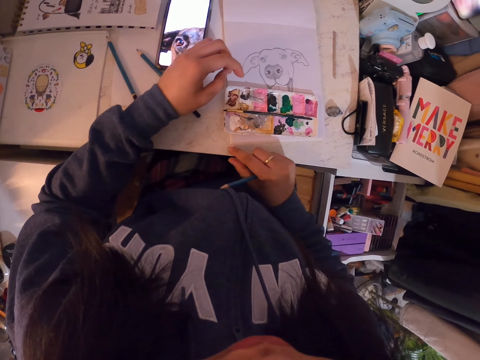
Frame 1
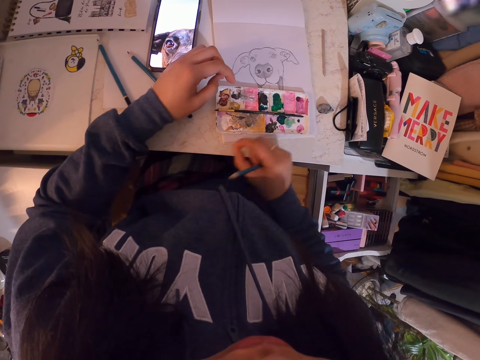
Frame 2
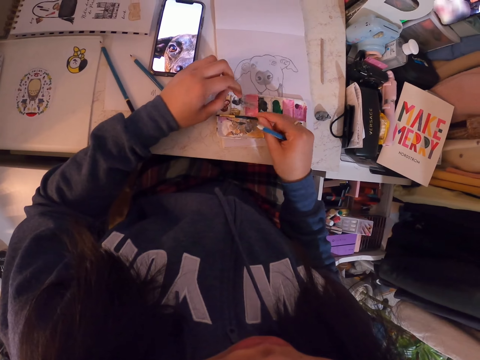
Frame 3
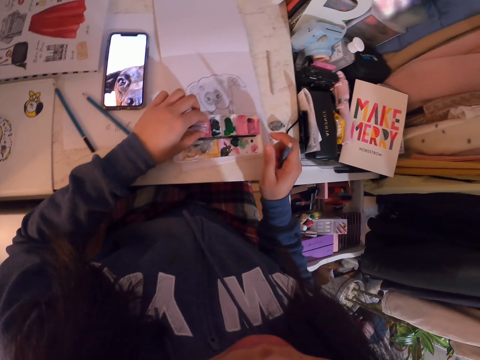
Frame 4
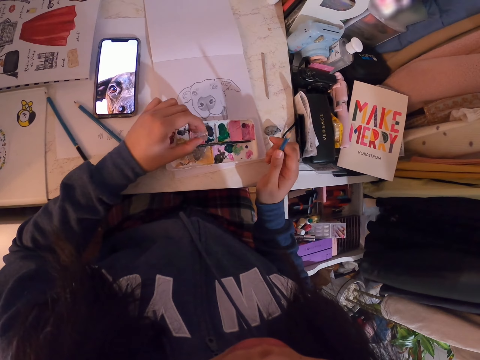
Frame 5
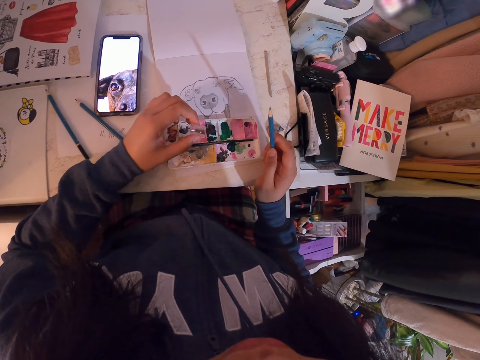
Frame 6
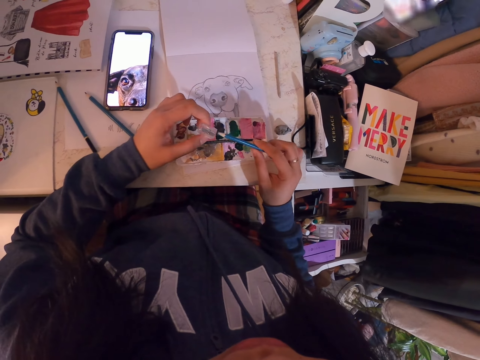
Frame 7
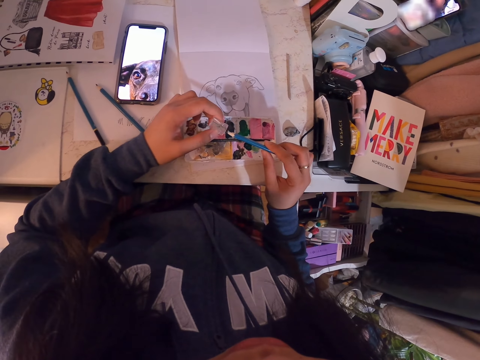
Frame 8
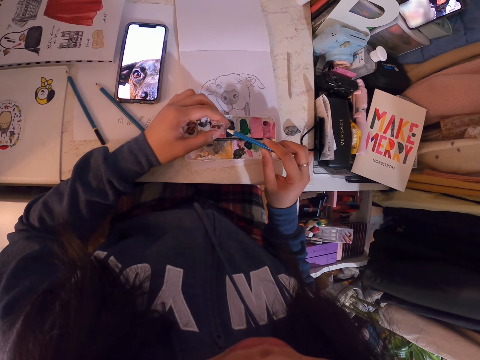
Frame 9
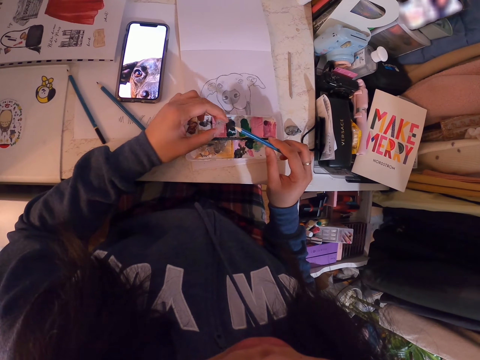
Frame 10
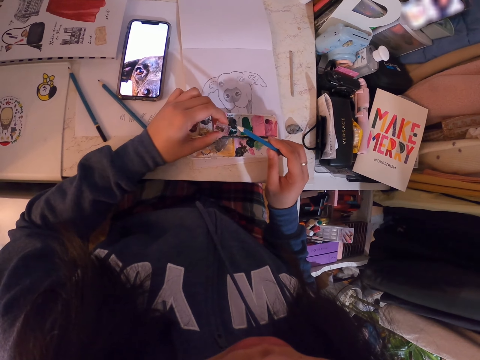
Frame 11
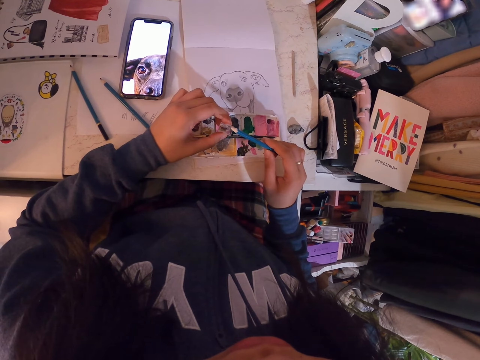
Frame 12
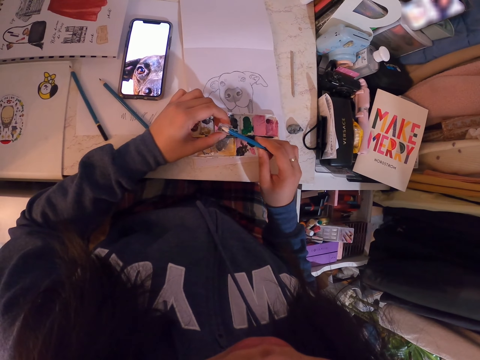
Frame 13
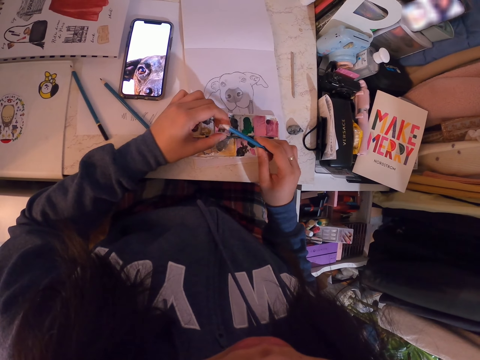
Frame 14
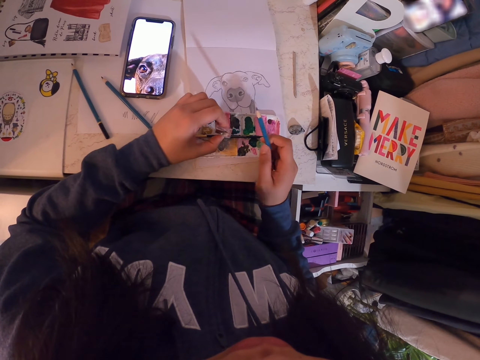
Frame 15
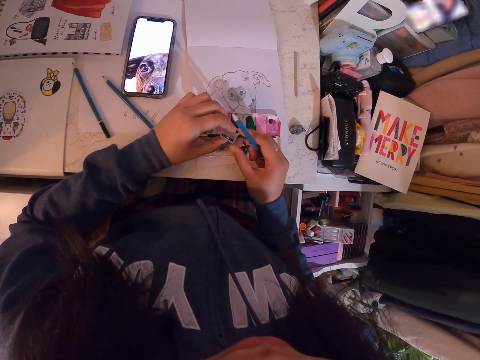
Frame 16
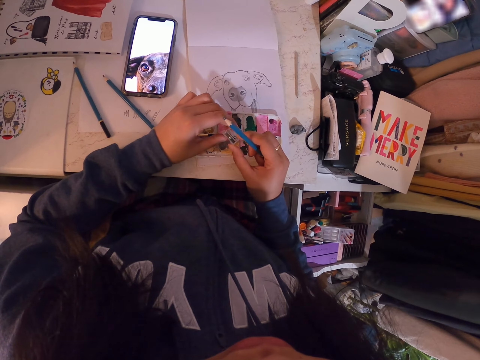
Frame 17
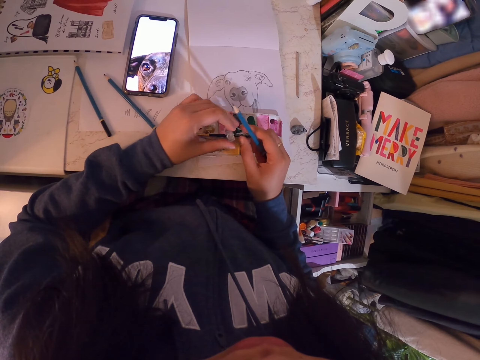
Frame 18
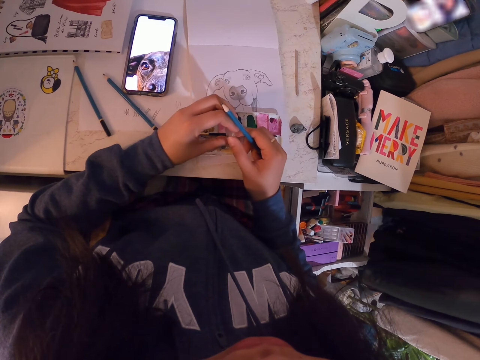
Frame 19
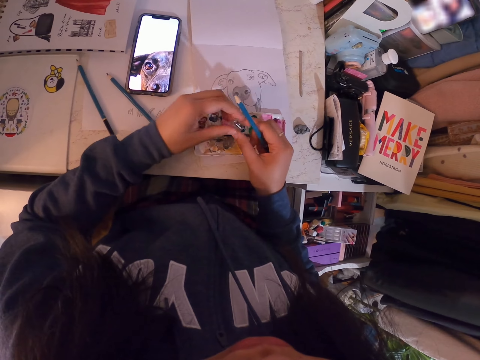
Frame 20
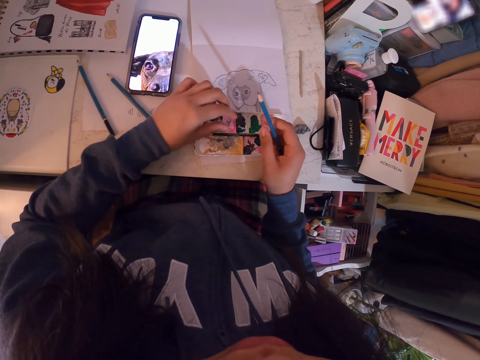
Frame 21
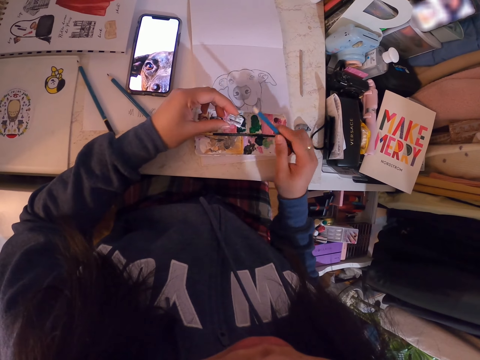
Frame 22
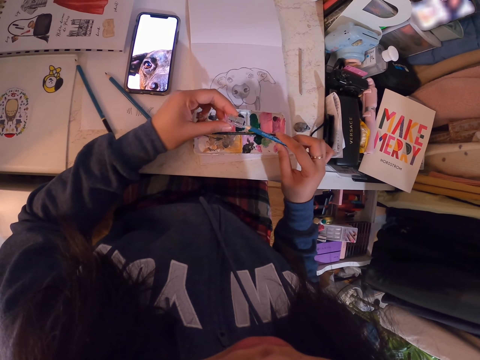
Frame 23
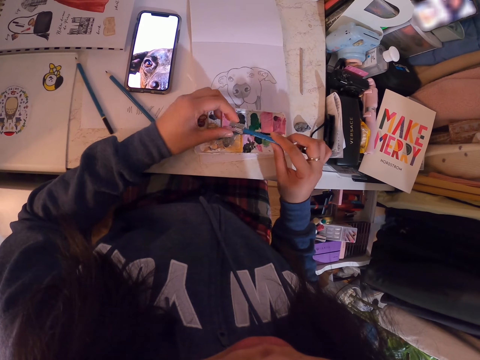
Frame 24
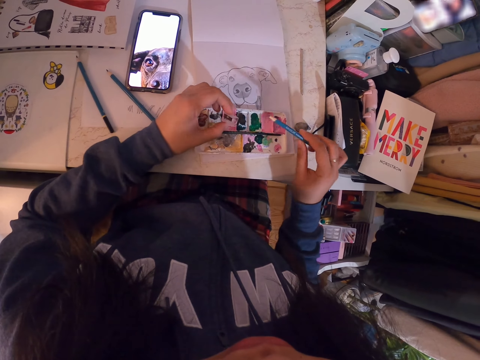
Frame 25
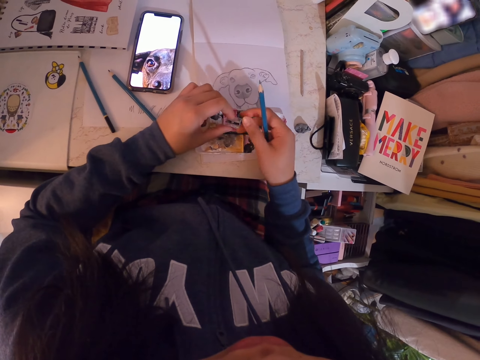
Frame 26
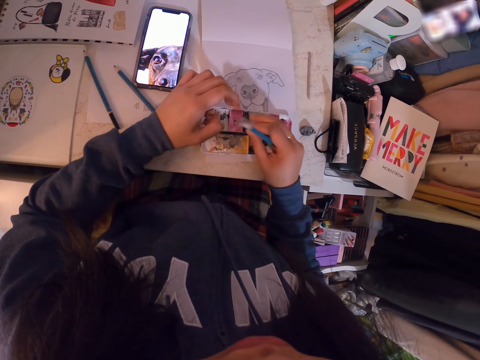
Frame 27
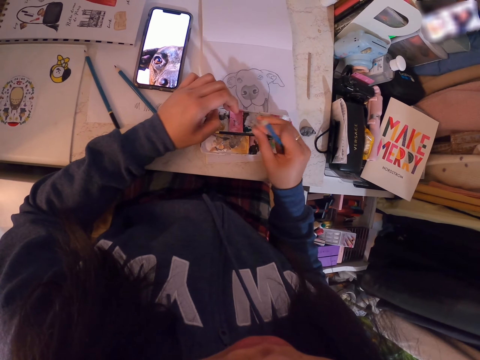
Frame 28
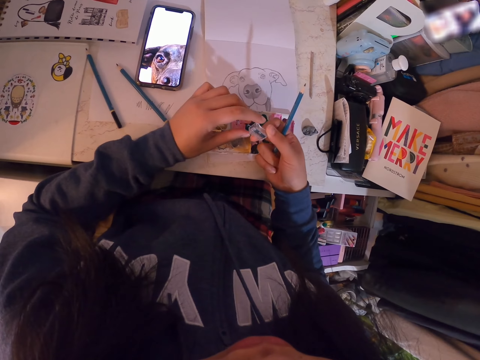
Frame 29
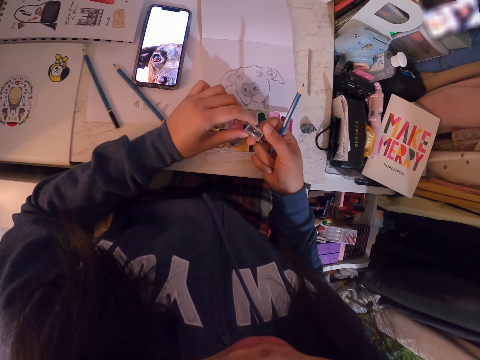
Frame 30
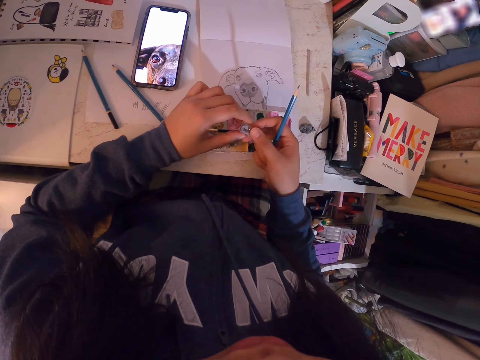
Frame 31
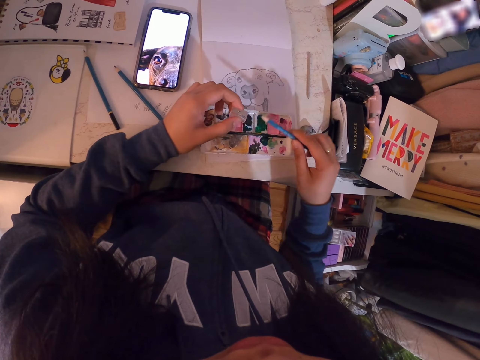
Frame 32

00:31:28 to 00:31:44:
The camera wearer picks the sharpener from the table. They pick the dust and put the dust on the colour box. They hold the sharpener. They sharpen the art pencil with the sharpener. They hit the pencil on the sharpener. They hold the sharpener. They pour the dust on the colour box. They sharpen the pencil. They touch the sharpener, shake the sharpener and hold the sharpener.

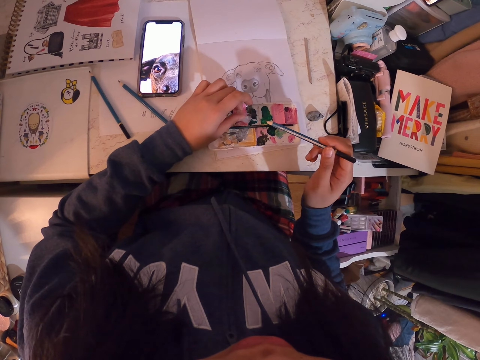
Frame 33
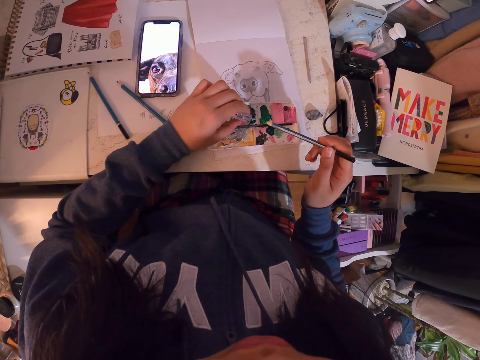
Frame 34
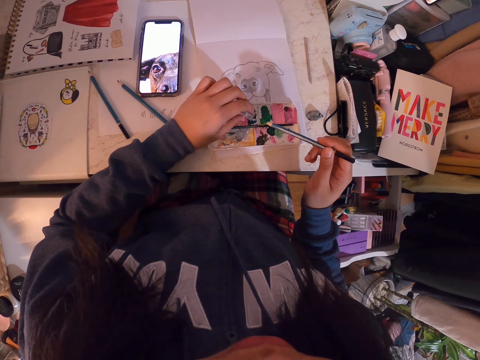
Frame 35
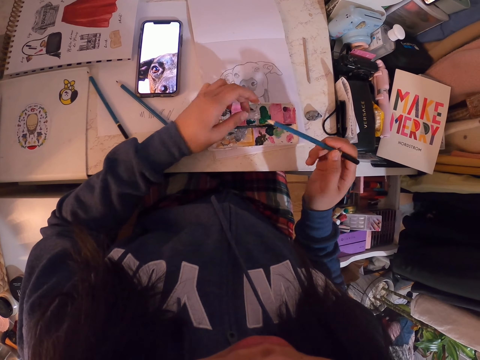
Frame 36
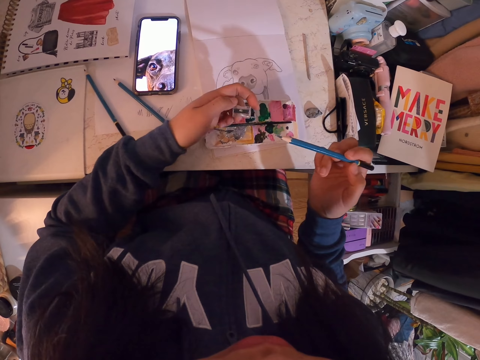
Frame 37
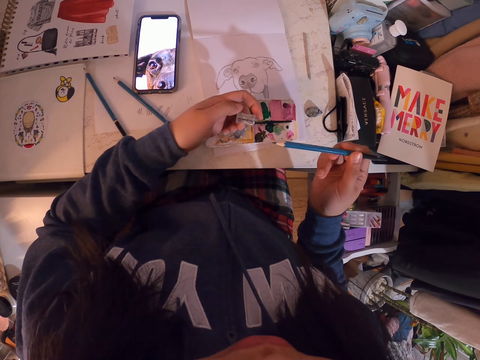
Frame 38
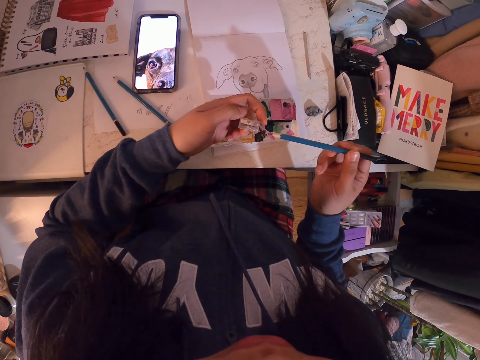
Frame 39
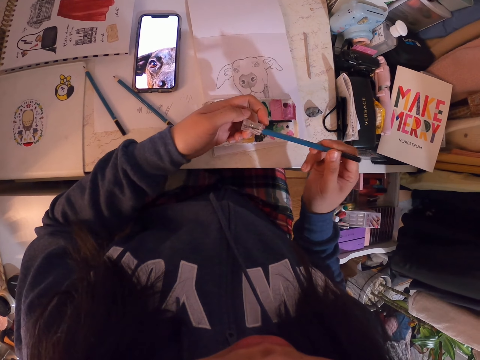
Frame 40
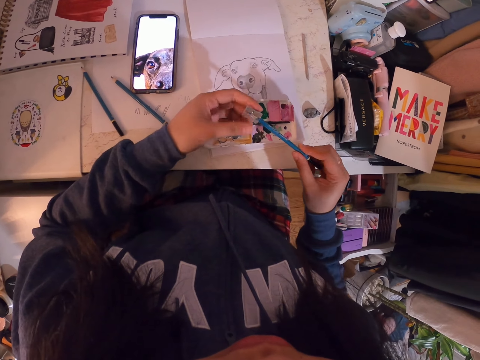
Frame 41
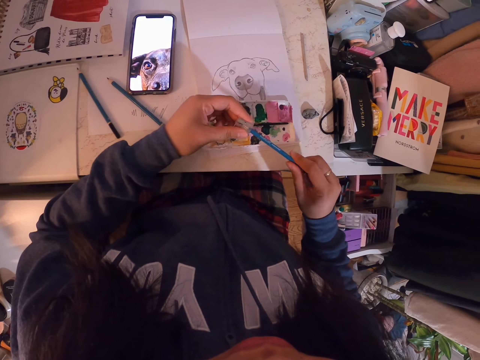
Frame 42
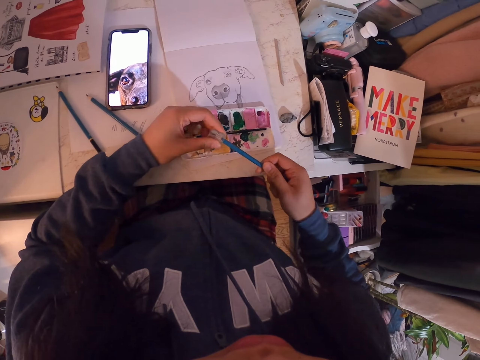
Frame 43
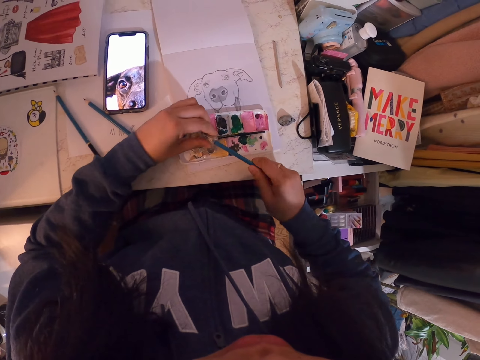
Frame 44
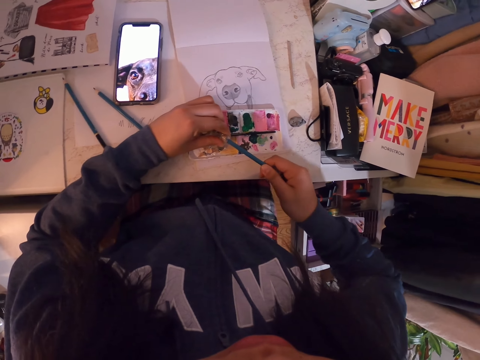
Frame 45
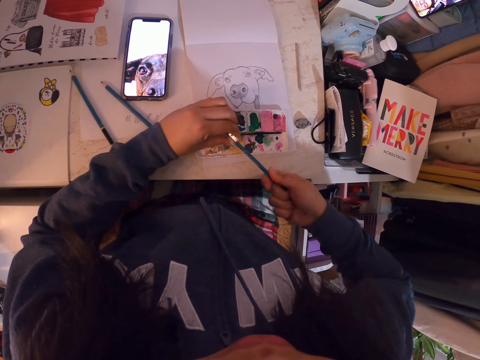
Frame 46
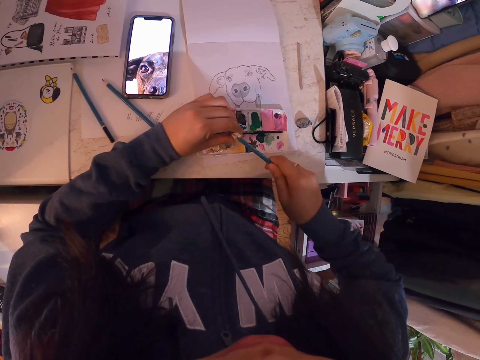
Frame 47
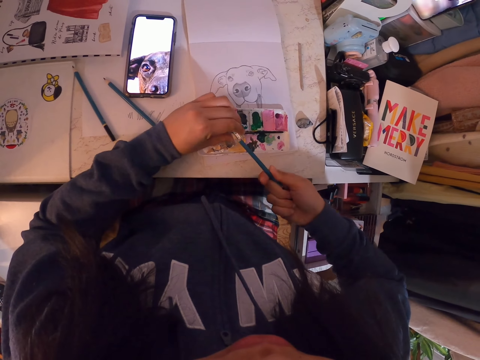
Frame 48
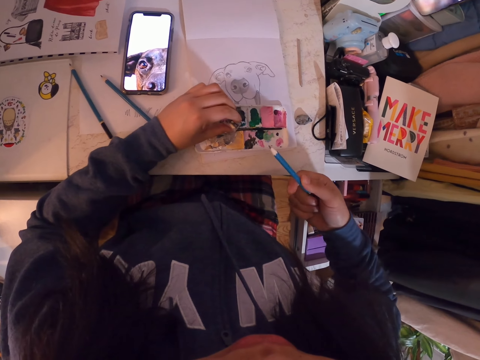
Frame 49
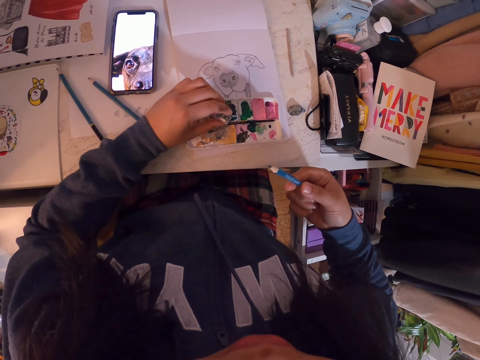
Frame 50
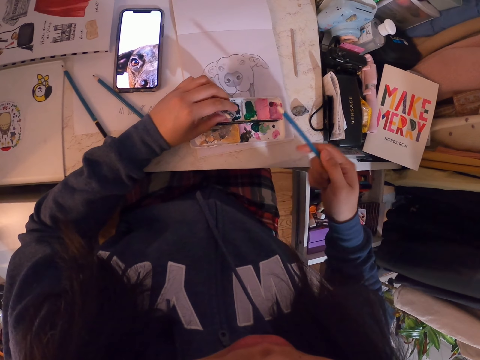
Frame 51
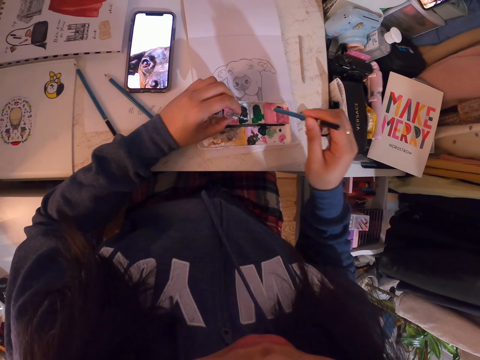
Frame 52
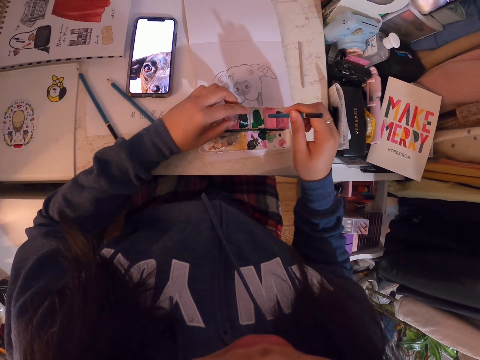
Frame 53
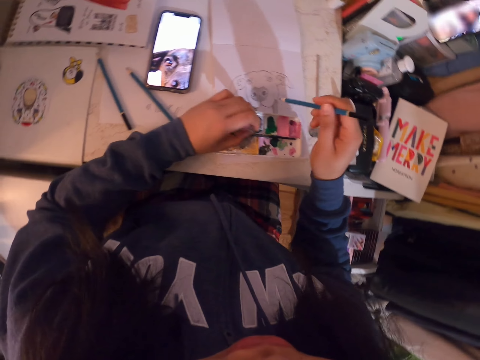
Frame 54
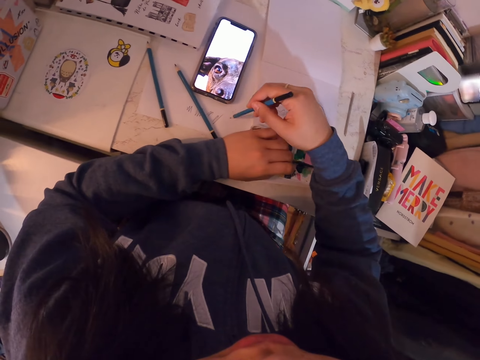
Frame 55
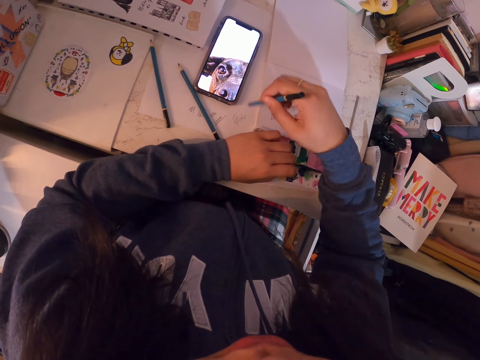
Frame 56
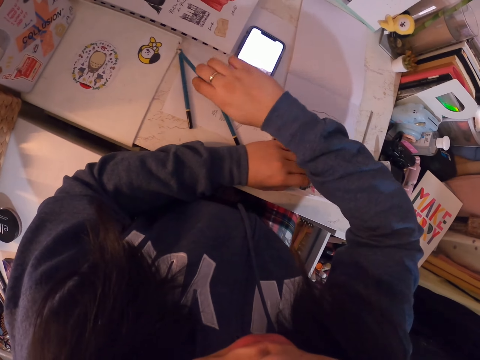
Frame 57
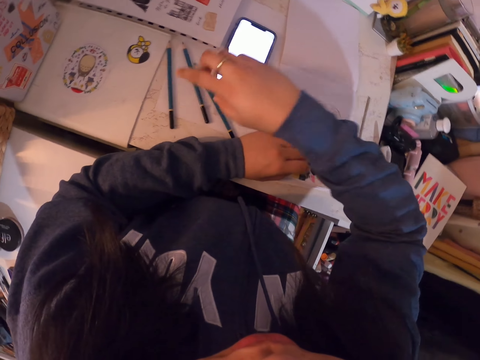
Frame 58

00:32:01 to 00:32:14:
The camera wearer shakes the sharpener. They stare at the sharpener. They insert the pencil in the sharpener. They sharpen the pencil. They remove the pencil from the sharpener. They stare at the pencil. They shake the pencil. They prick down with the pencil. They draw on the book. They place the pencil down.
